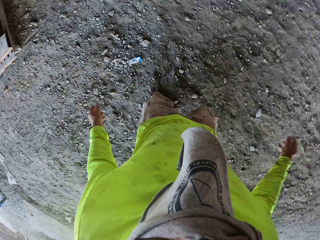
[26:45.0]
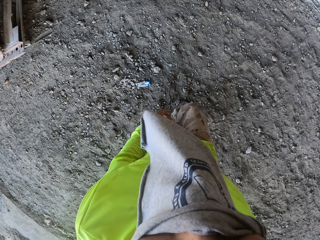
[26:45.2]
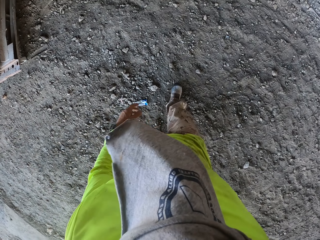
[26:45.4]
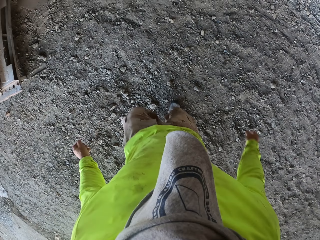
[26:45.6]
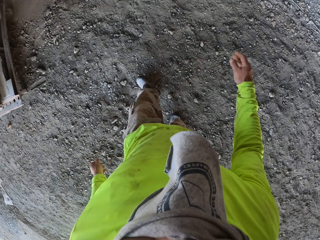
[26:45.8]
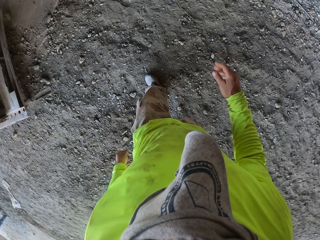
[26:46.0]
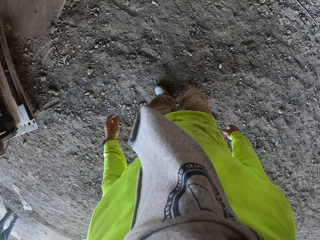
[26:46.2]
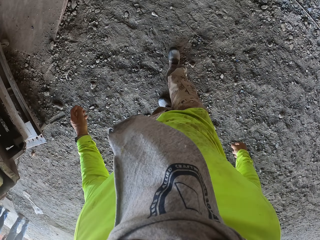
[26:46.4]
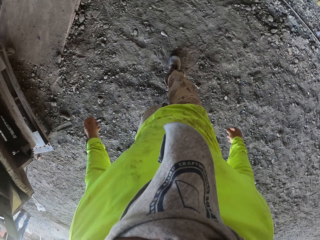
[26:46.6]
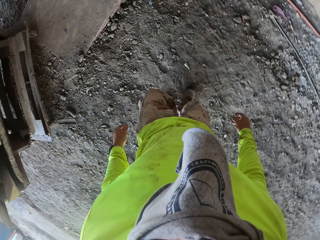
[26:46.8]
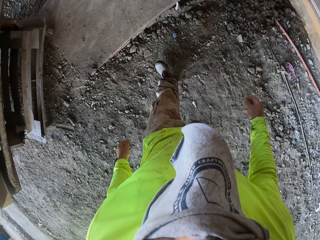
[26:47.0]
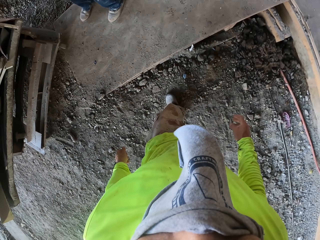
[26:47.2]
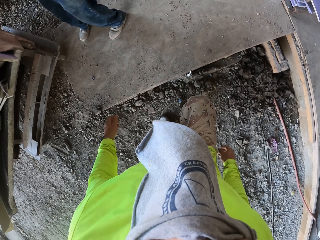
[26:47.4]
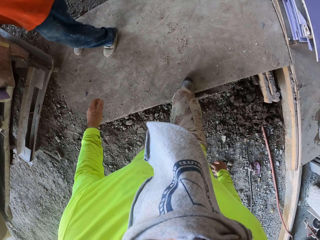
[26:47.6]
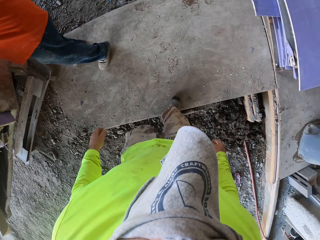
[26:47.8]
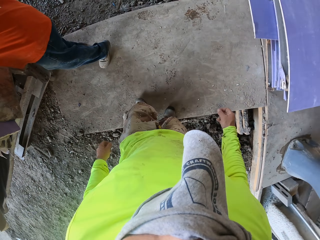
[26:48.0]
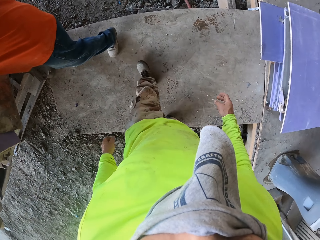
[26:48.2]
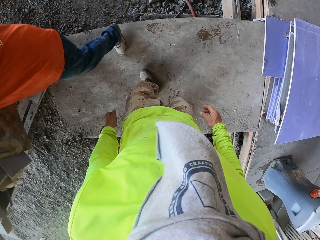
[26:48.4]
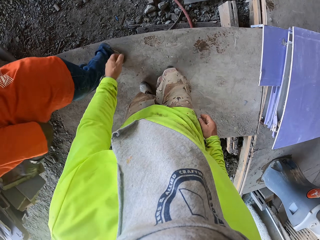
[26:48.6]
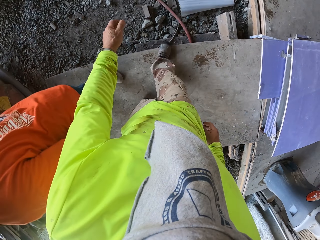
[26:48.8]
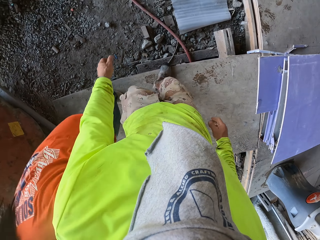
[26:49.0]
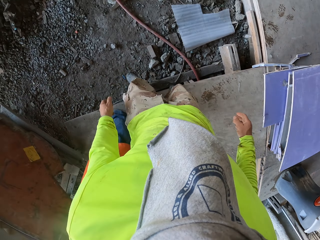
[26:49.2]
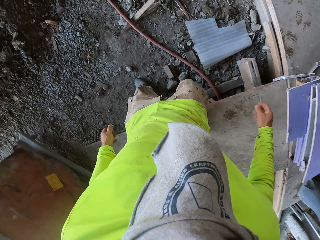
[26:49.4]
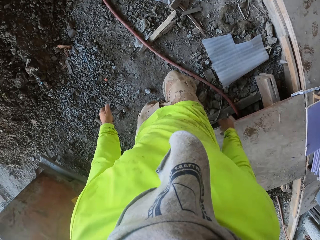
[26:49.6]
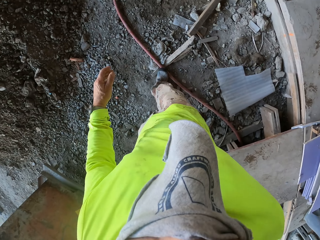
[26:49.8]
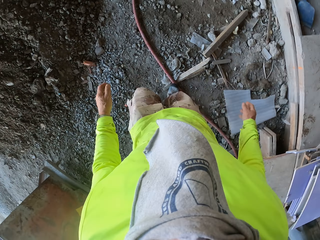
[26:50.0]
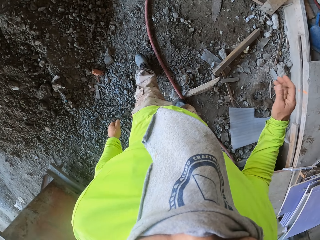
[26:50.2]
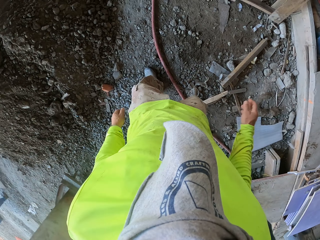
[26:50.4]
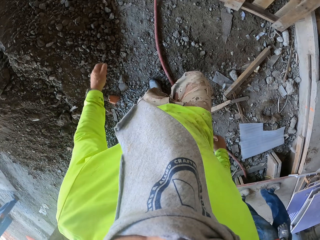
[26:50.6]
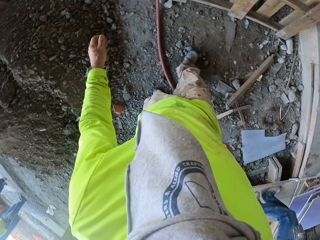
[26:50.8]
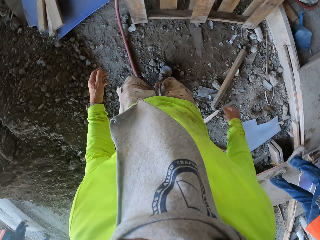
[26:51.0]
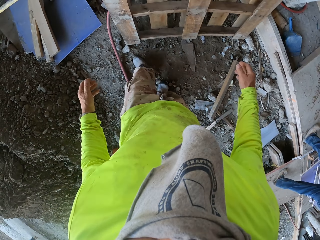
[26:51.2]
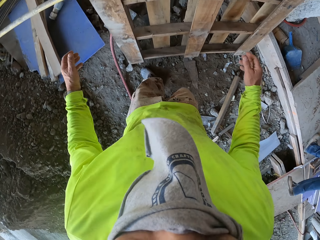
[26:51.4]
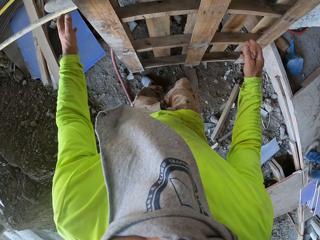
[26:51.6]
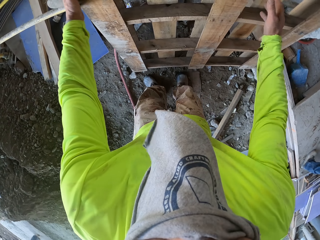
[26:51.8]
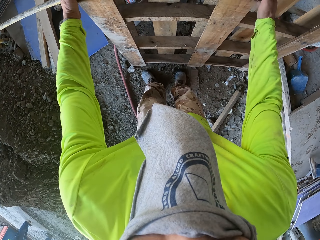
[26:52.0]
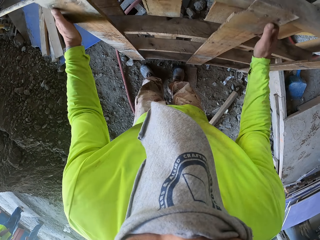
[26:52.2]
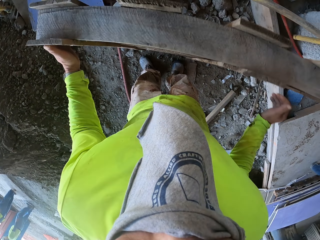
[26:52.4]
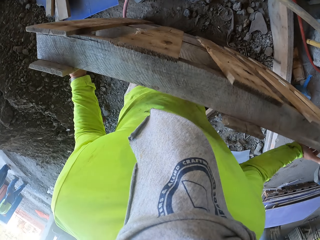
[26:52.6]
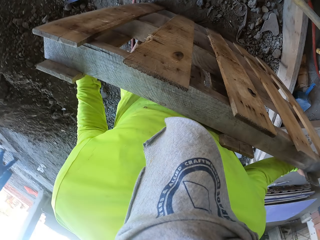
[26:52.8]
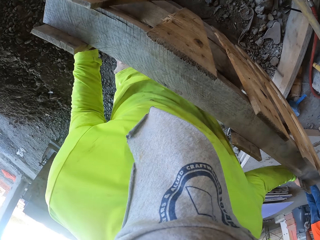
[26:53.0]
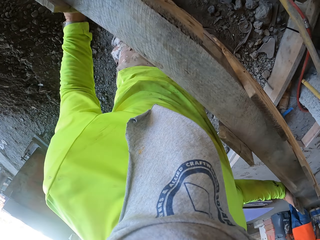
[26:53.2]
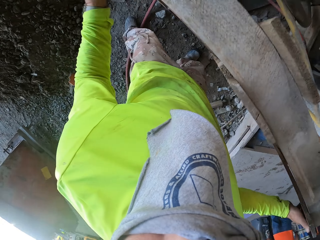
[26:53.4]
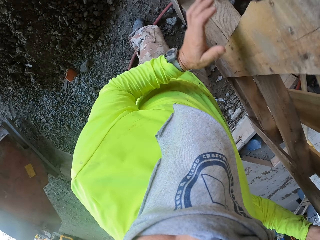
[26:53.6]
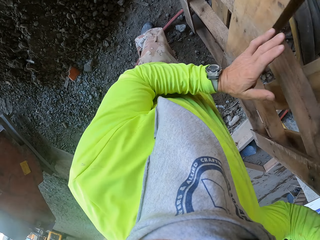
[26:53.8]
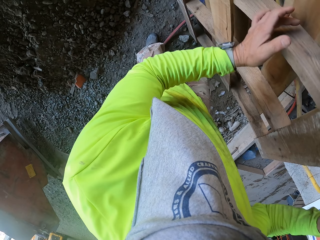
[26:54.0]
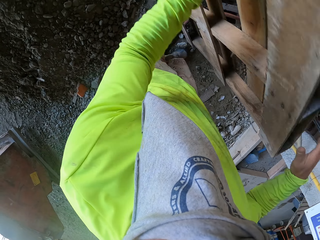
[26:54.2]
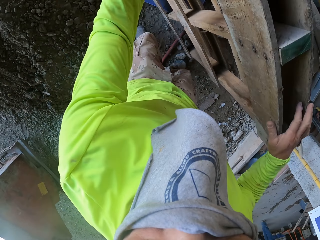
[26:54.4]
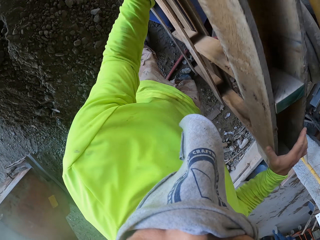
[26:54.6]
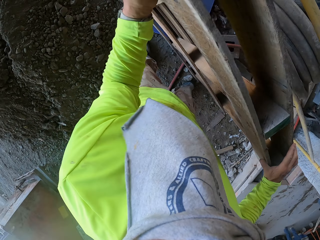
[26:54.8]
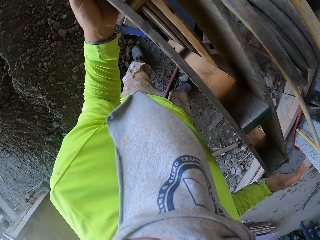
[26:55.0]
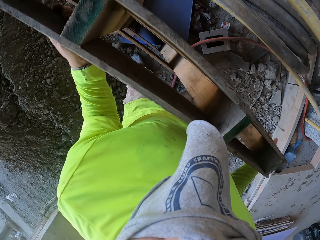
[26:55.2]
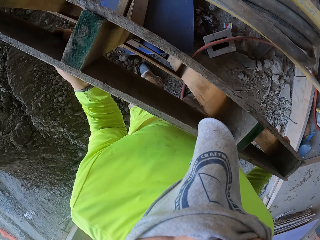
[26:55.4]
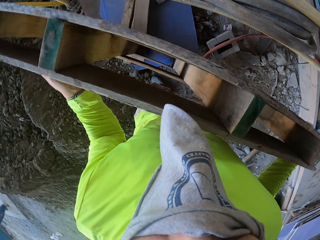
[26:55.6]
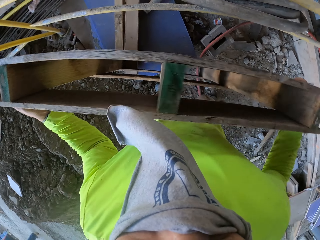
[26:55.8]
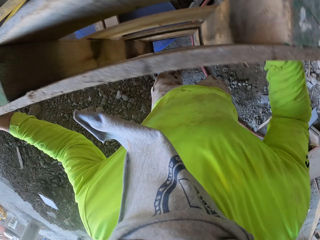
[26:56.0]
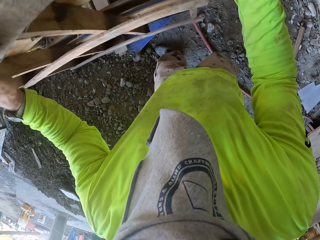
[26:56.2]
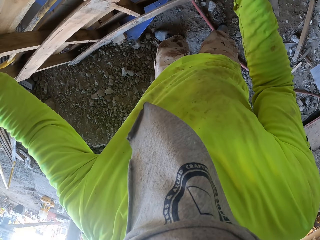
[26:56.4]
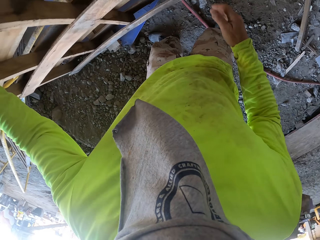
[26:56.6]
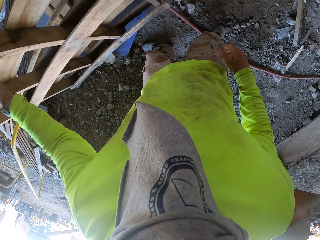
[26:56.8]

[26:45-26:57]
The camera wearer walks around the construction site. They carry the wood. They roll a wooden stand.

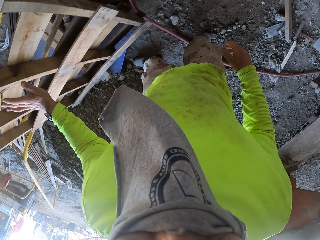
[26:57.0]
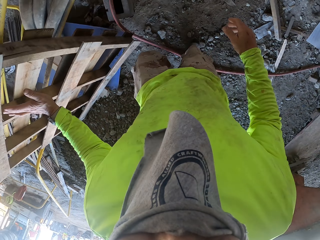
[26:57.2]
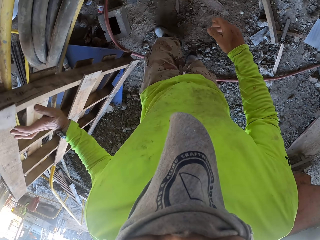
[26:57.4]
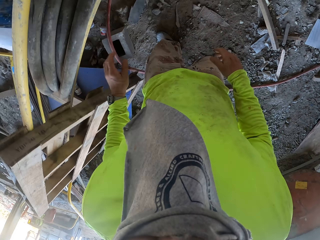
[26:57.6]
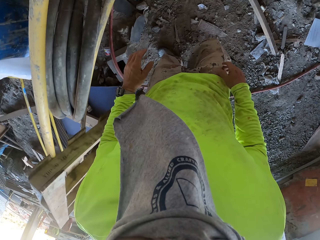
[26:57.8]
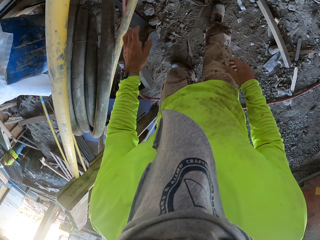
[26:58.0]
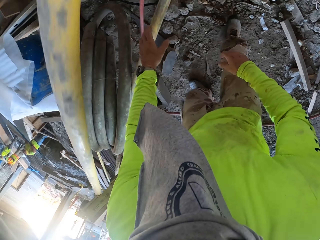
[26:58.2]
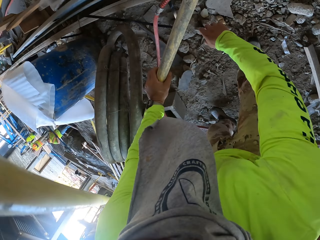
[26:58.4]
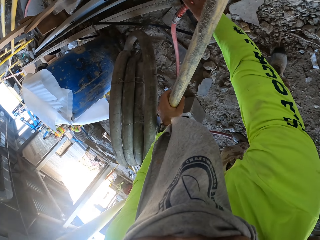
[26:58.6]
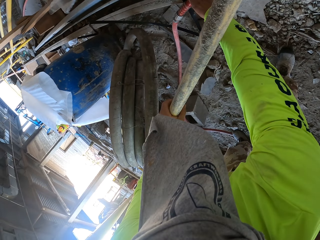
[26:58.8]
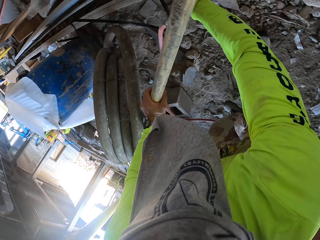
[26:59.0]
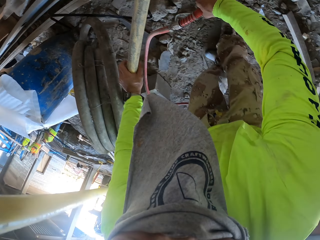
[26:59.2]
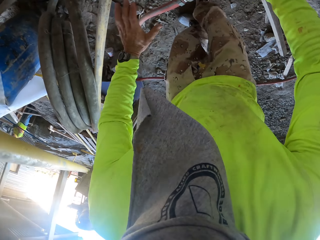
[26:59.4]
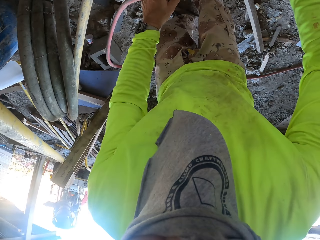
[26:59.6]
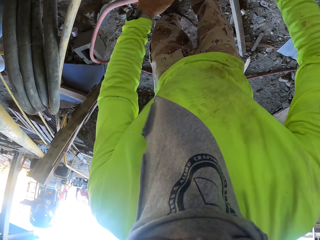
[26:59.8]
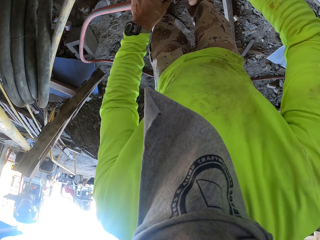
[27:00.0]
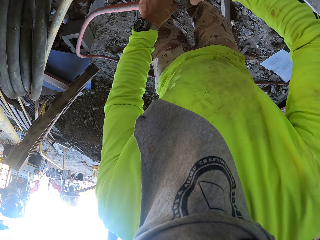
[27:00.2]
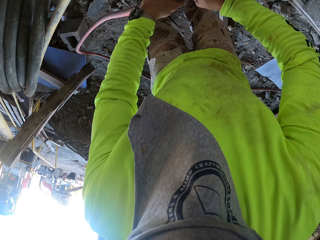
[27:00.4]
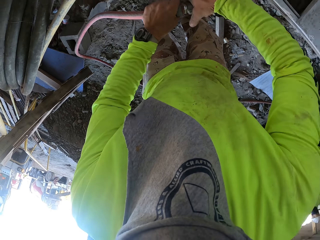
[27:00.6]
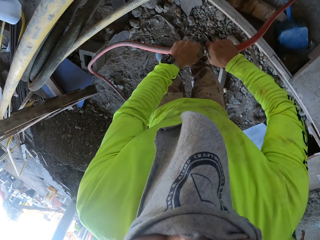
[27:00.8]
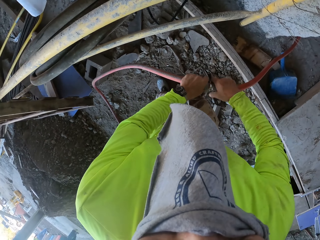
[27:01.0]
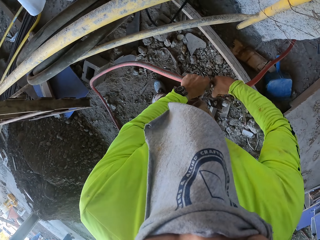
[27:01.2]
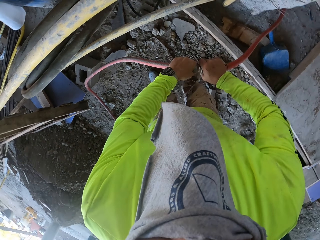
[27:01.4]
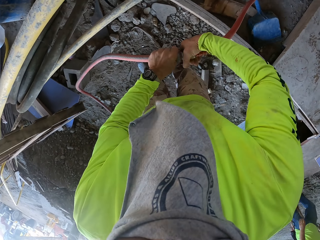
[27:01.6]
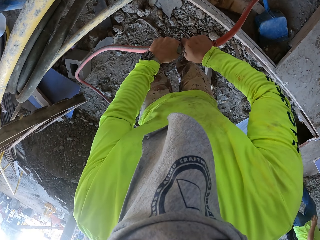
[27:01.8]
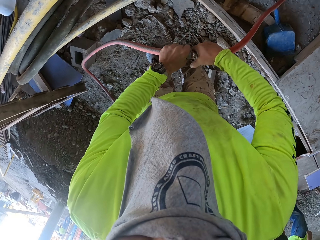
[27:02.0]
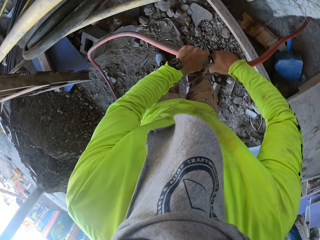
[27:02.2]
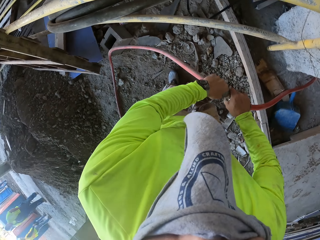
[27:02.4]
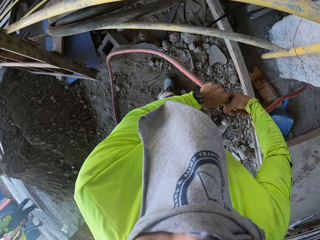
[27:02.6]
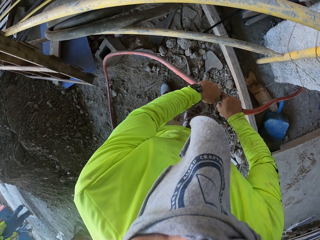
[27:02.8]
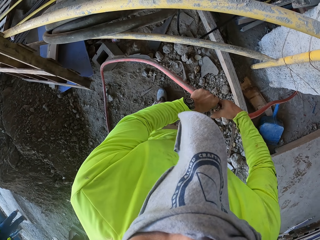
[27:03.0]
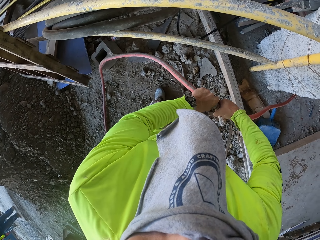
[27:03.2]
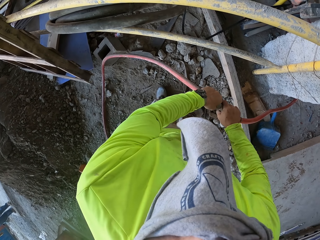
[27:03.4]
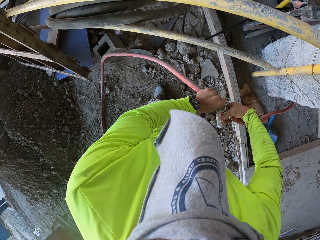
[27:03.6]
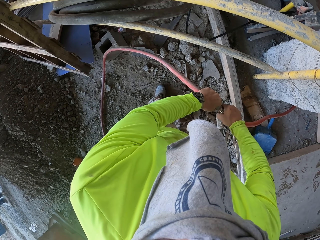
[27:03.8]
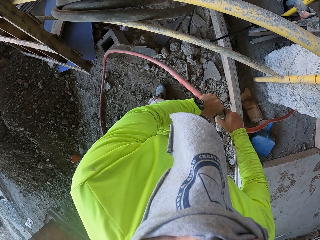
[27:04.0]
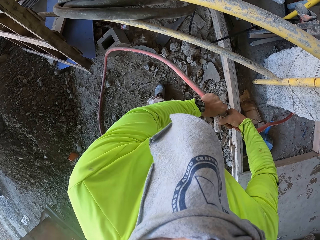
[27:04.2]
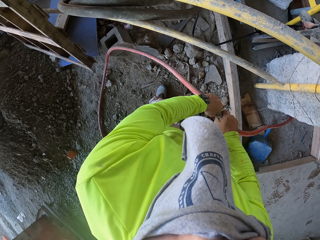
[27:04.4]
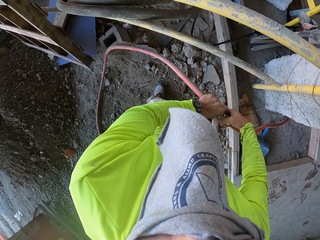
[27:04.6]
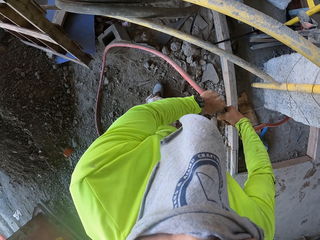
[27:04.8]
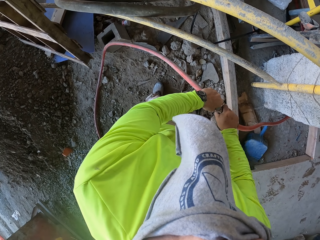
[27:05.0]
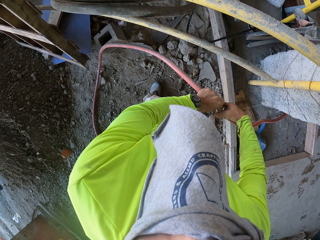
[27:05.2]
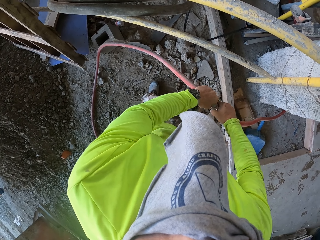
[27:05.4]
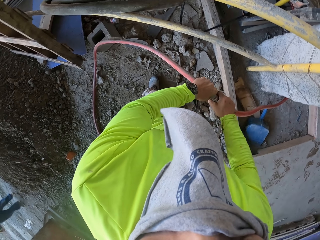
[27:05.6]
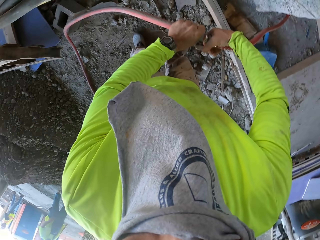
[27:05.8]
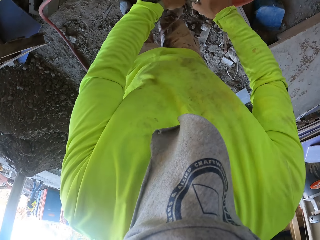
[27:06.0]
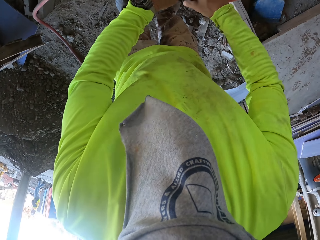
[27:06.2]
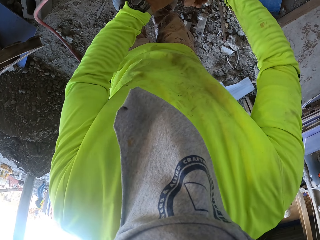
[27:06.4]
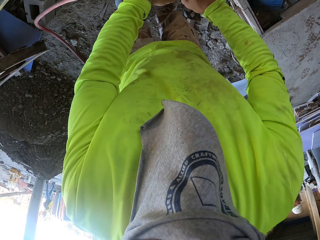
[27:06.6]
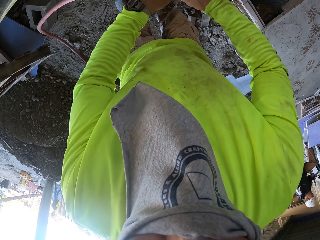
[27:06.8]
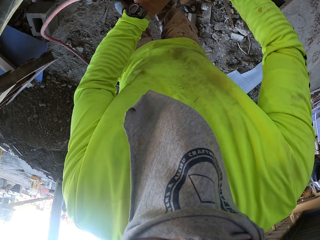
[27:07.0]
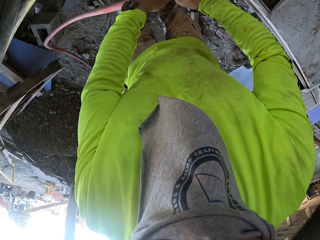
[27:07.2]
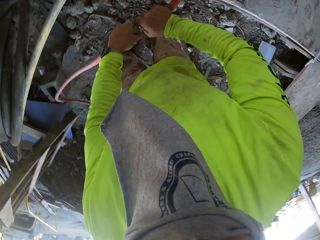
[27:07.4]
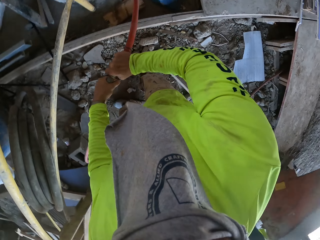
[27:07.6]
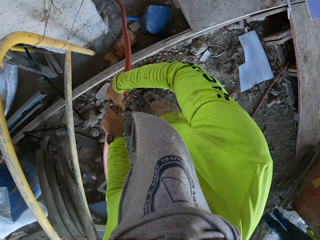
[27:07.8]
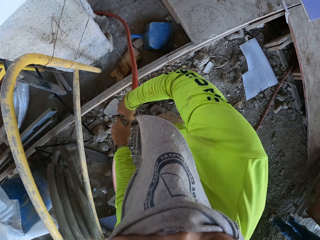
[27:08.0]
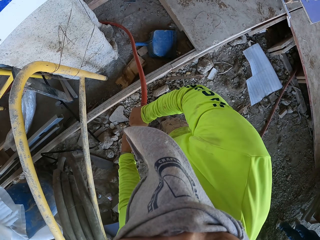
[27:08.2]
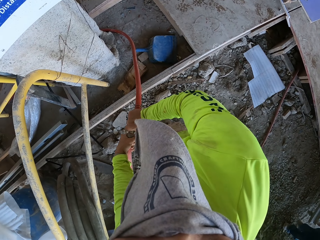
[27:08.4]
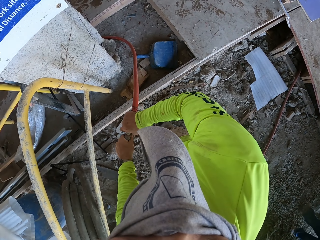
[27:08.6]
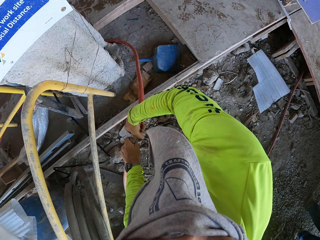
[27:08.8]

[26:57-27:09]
The camera wearer picks up a pipe. They open the lid on the pipe.
